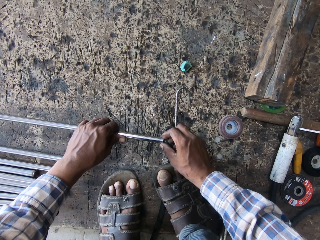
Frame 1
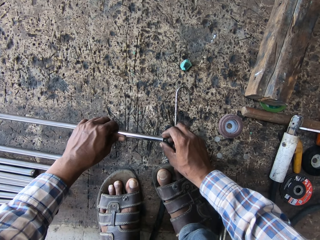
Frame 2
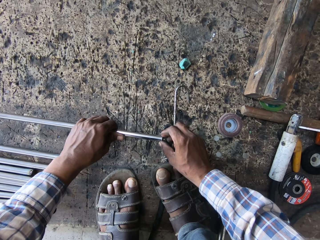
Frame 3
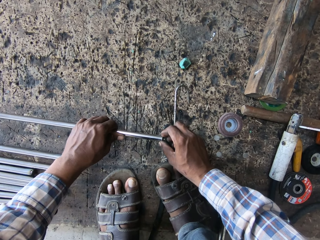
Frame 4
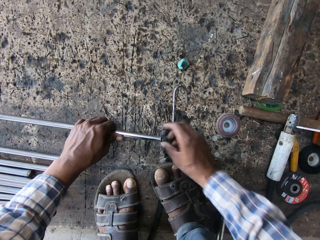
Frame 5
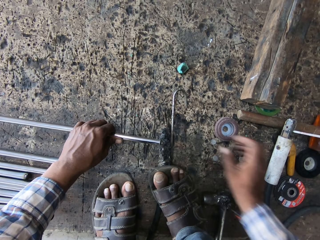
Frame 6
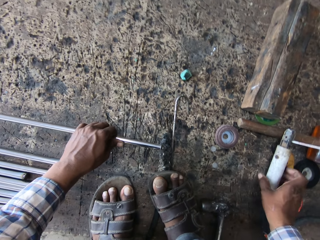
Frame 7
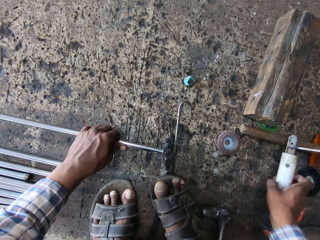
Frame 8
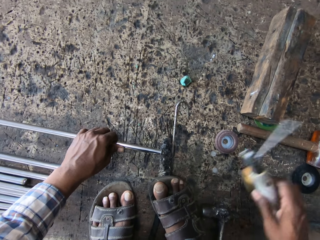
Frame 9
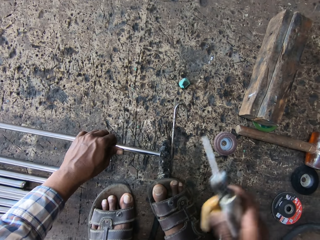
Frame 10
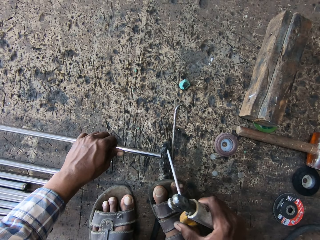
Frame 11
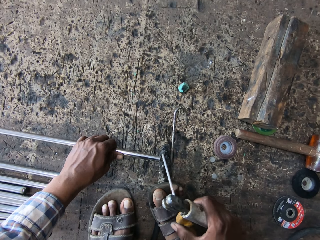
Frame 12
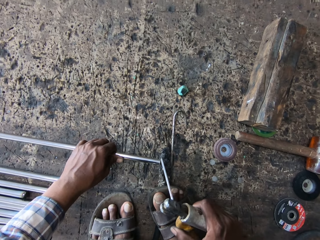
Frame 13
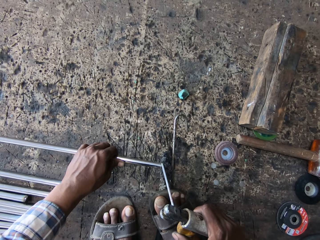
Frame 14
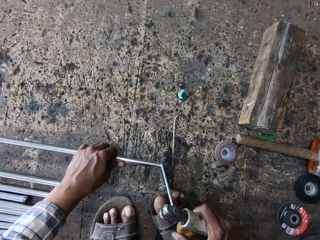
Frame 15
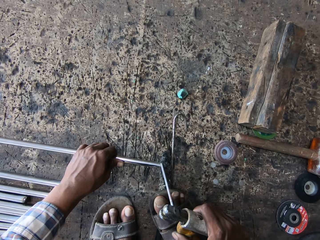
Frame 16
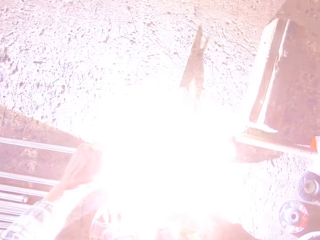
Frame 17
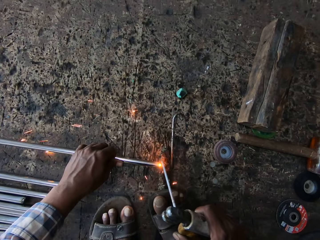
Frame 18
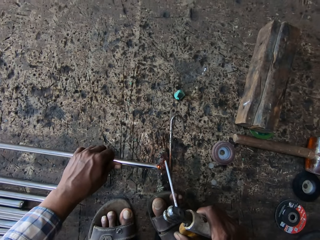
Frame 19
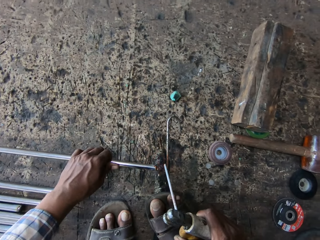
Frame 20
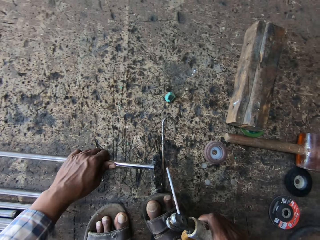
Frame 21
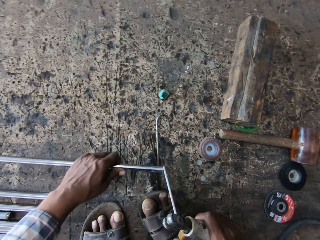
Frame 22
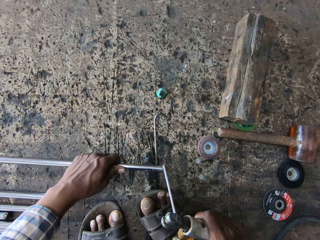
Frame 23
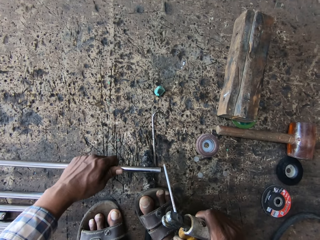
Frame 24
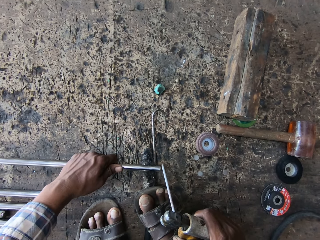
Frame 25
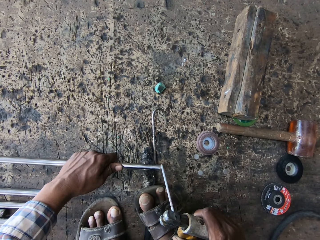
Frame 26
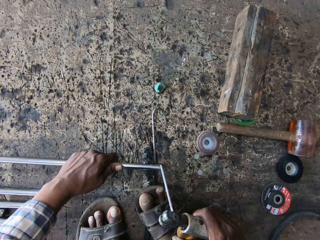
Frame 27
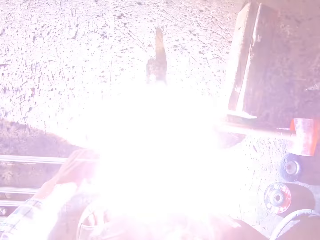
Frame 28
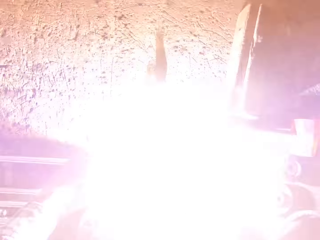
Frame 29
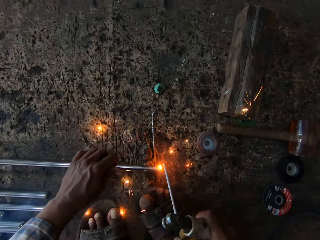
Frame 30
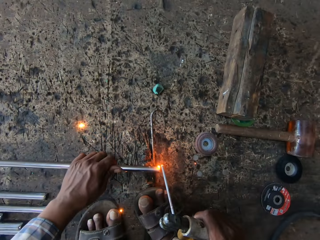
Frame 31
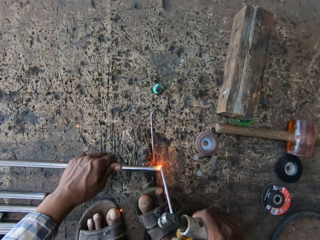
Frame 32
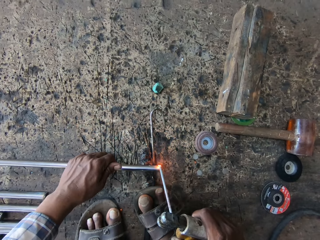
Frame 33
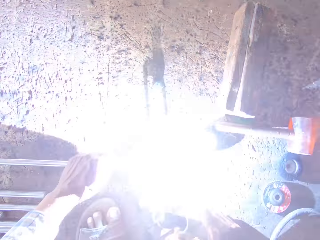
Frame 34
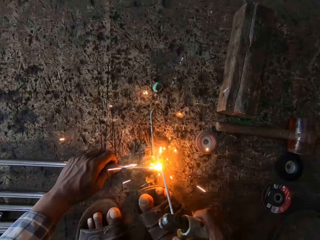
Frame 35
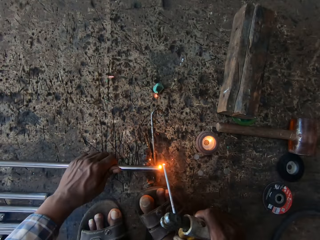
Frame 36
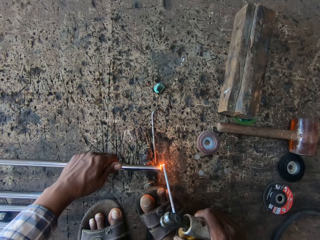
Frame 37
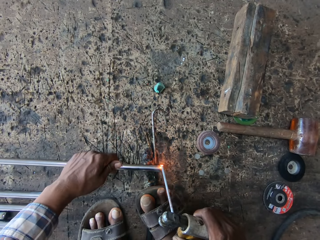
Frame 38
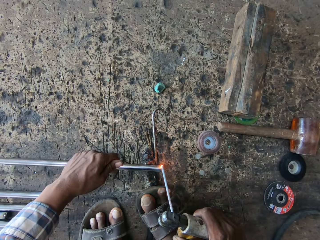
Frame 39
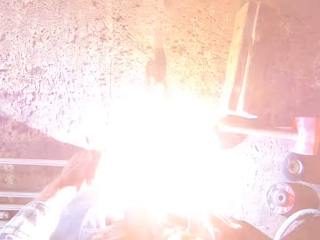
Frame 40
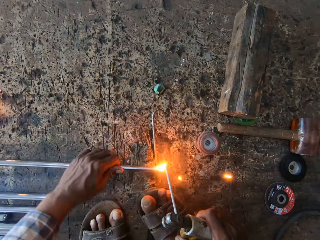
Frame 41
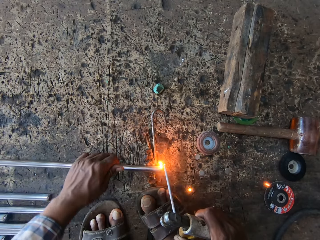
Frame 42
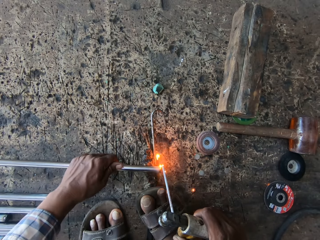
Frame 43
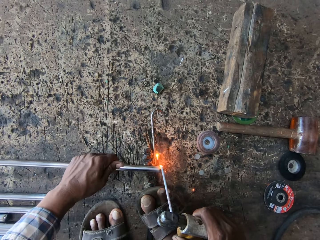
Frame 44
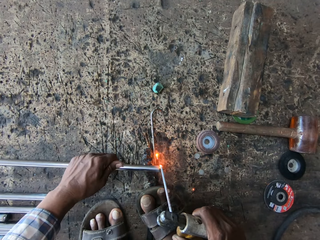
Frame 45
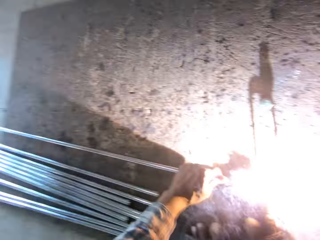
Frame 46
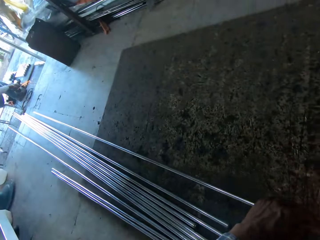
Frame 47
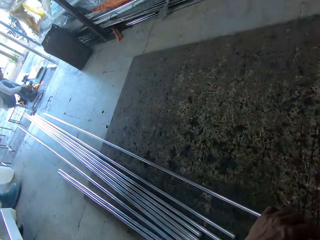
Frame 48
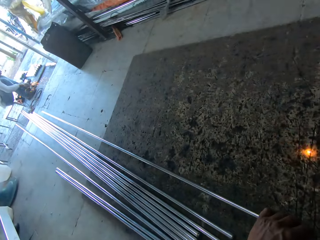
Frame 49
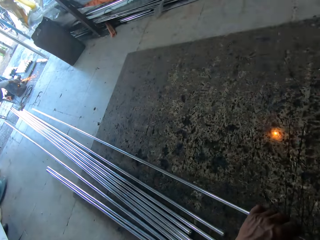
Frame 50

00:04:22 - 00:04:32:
The camera wearer picks up a welding torch. They hold the electrode holder. They weld. They weld on the metal.

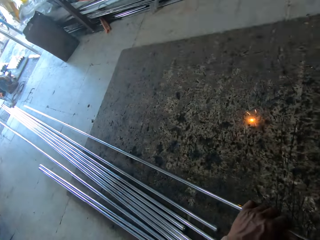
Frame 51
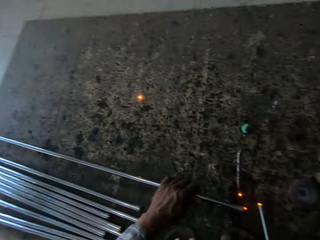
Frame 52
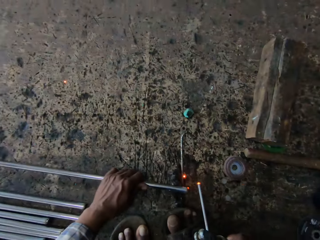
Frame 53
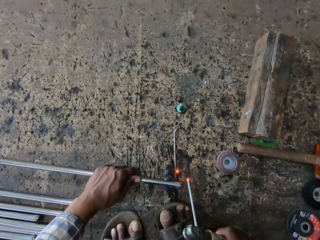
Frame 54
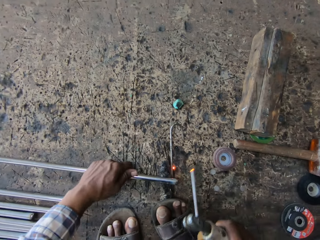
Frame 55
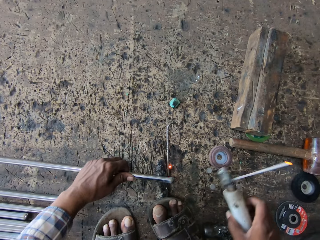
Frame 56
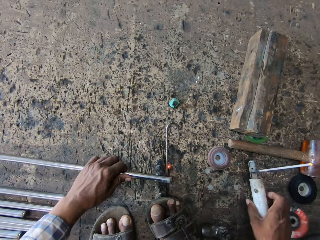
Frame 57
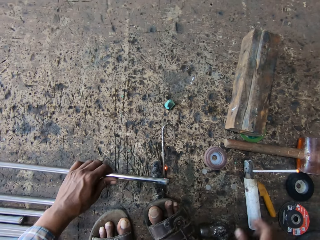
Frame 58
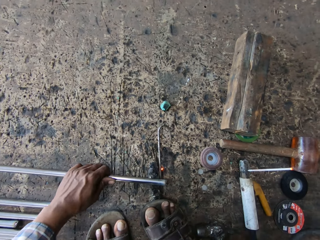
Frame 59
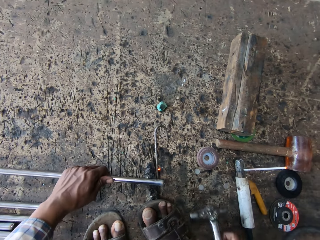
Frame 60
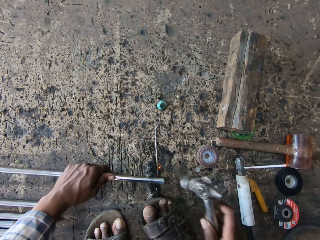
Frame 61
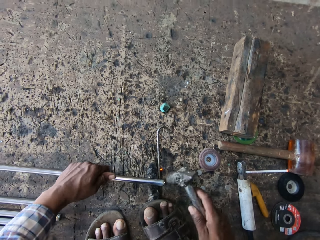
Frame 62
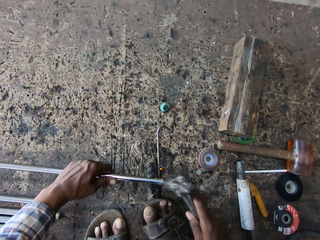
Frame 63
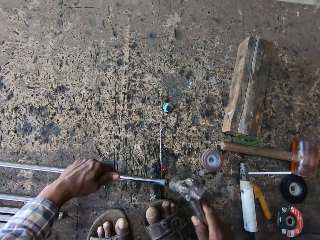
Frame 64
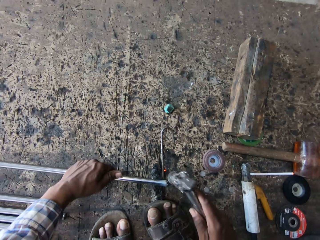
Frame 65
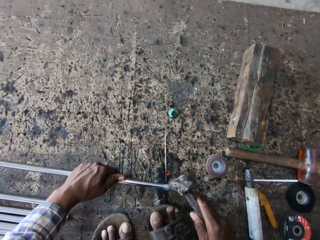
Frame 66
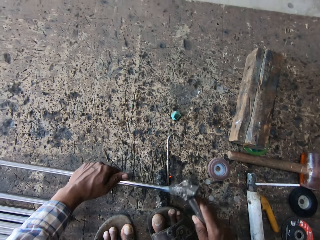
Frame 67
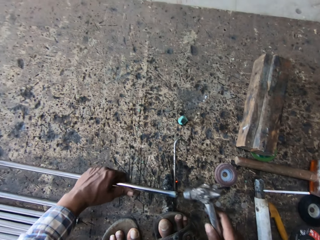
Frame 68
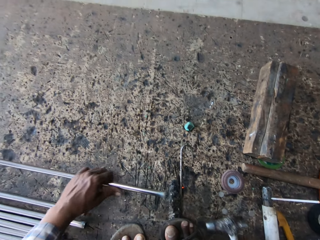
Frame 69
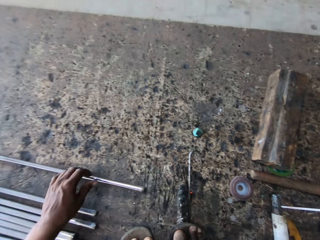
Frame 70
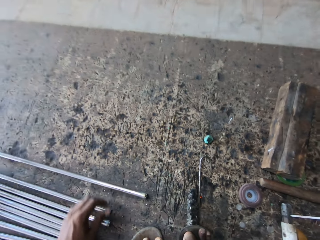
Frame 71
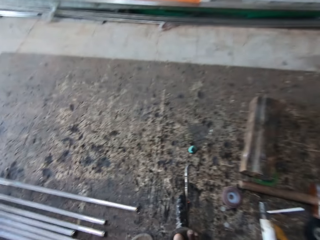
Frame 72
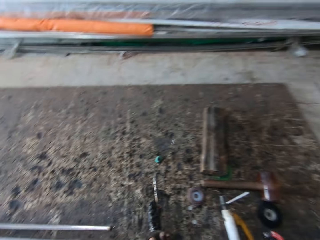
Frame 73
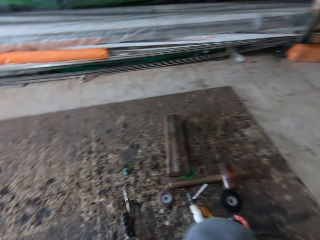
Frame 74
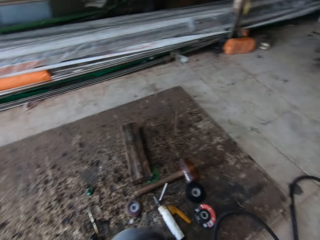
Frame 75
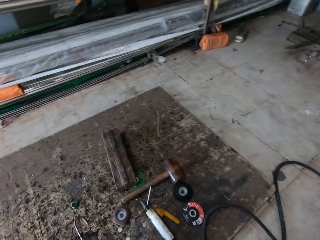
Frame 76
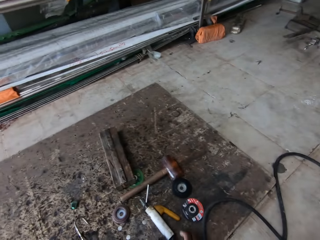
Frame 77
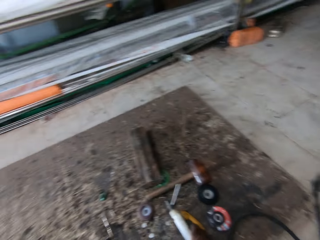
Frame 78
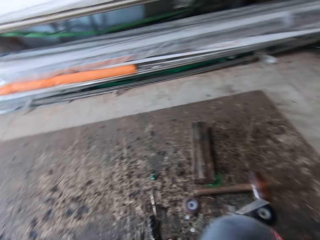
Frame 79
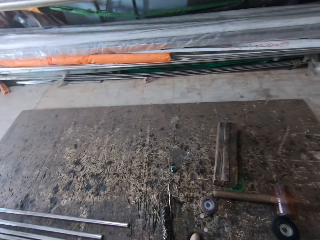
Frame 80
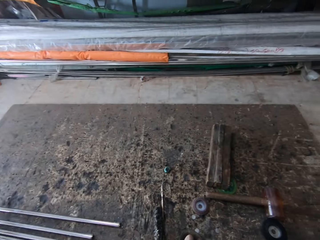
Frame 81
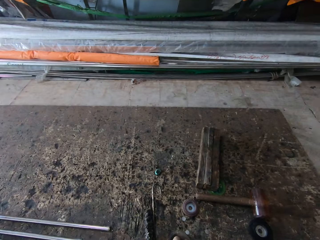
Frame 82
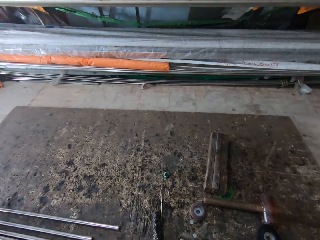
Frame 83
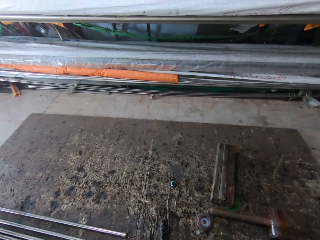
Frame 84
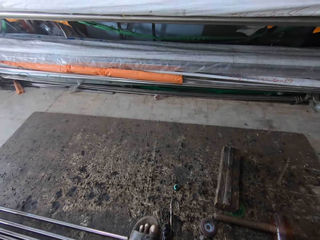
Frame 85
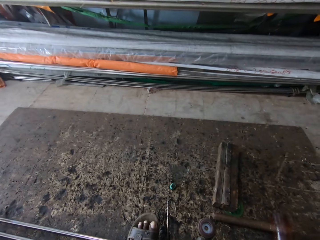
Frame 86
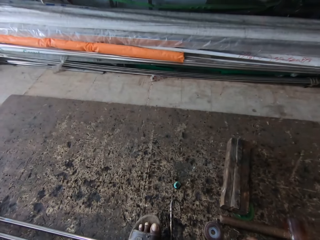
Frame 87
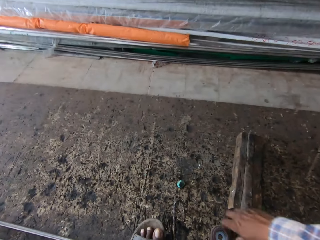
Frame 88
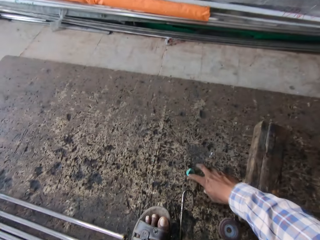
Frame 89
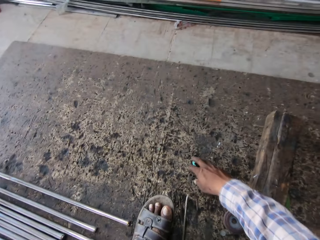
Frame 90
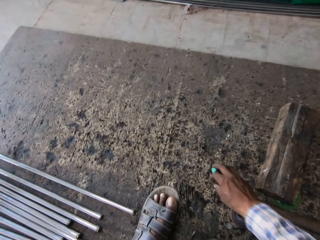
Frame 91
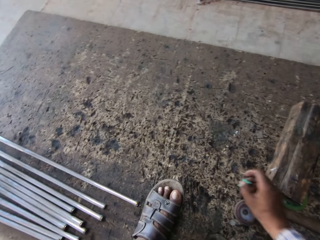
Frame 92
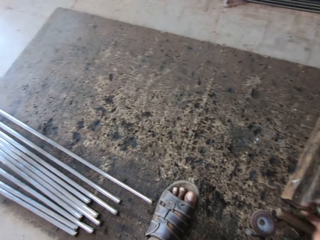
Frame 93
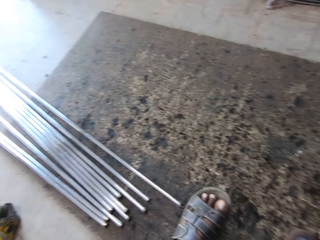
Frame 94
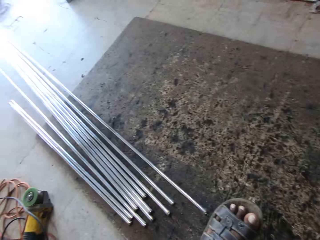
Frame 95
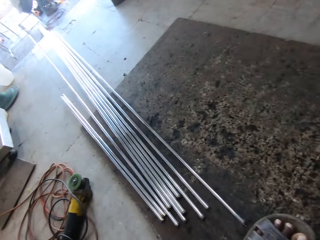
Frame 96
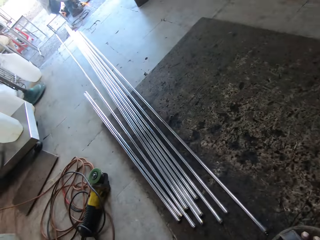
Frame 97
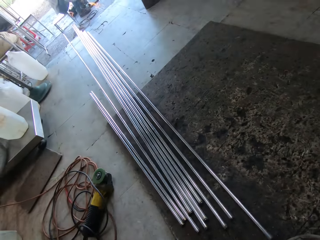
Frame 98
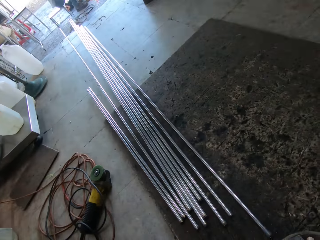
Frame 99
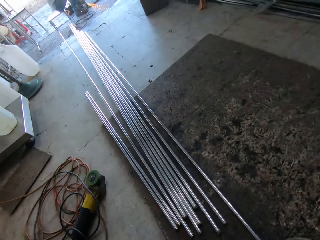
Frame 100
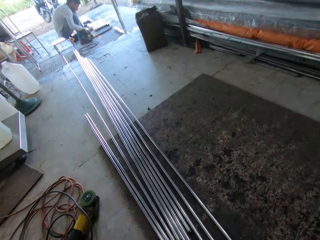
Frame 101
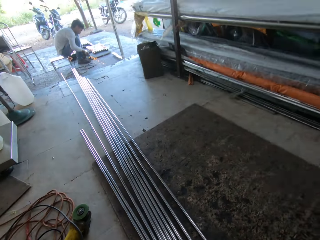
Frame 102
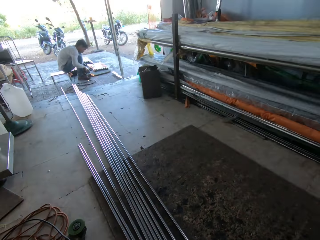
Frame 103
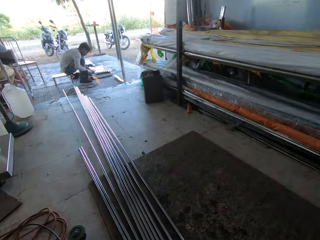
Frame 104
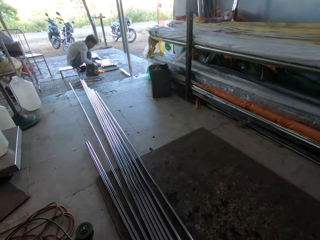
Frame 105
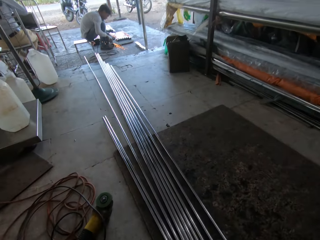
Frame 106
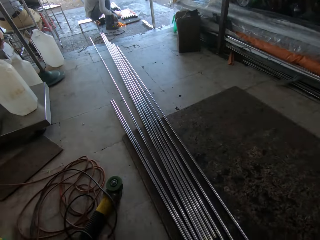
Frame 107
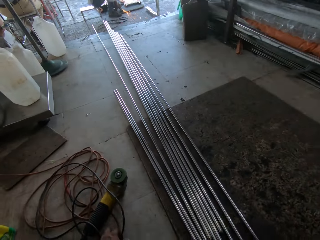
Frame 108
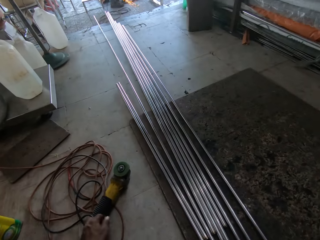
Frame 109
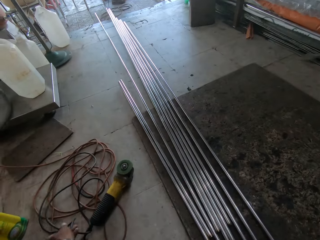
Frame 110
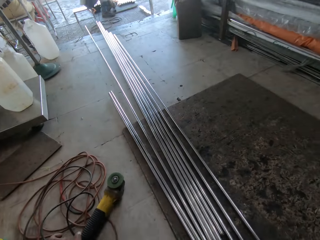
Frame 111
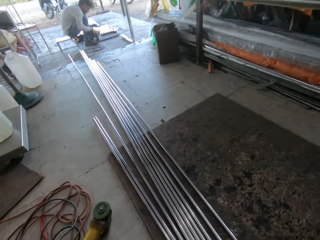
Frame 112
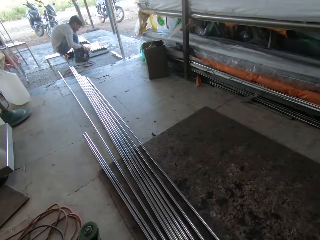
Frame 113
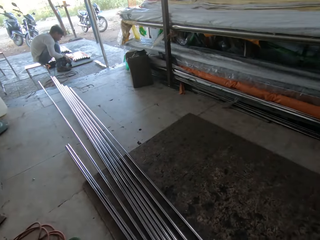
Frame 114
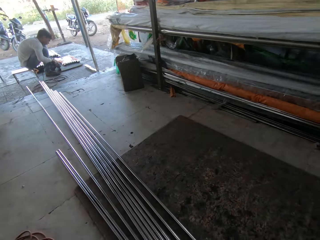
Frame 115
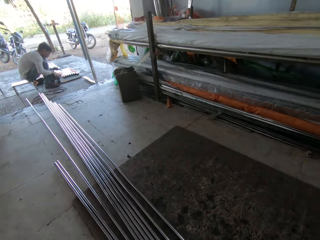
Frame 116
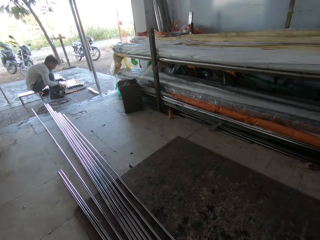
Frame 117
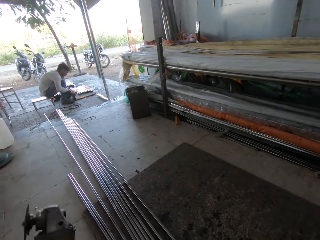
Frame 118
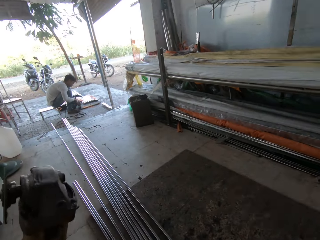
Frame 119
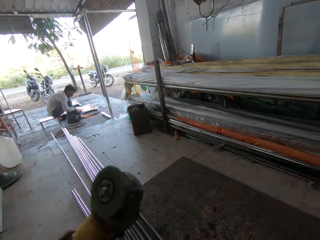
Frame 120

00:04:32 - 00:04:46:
The camera wearer puts down the welding torch. They pick up a hammer. They hit the metal rod with the hammer. They drop the hammer and drop the metal rod. They look around. They walk at the workshop. They pick up the lid. They look around. A person grinds the metals. The camera wearer pulls the grinder.
